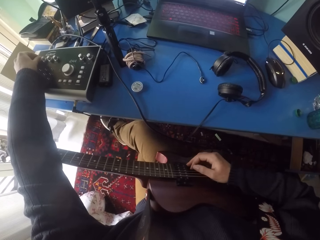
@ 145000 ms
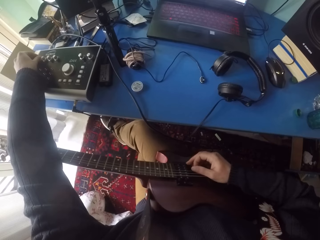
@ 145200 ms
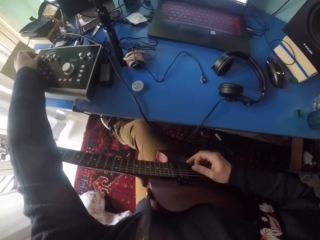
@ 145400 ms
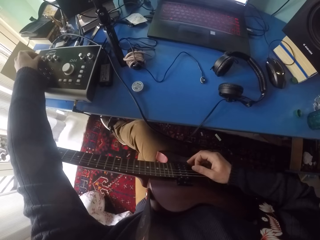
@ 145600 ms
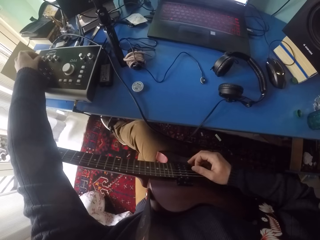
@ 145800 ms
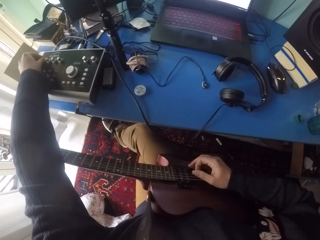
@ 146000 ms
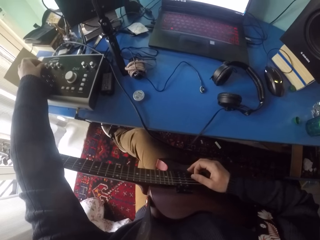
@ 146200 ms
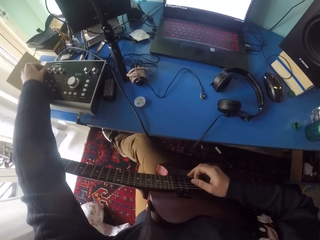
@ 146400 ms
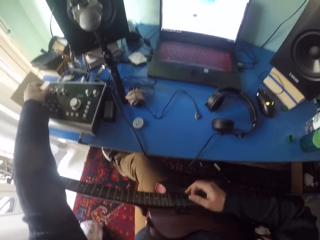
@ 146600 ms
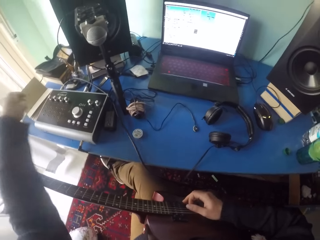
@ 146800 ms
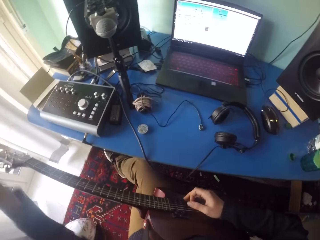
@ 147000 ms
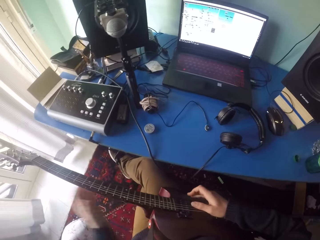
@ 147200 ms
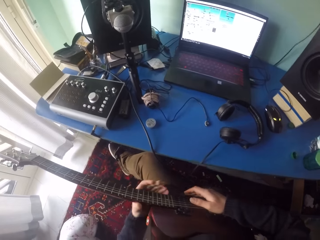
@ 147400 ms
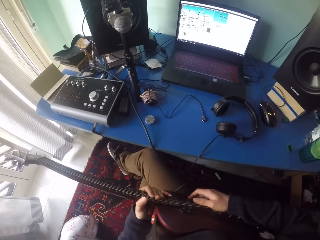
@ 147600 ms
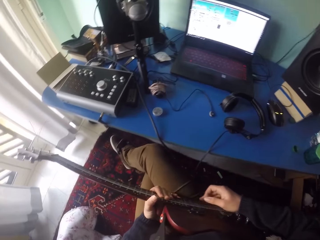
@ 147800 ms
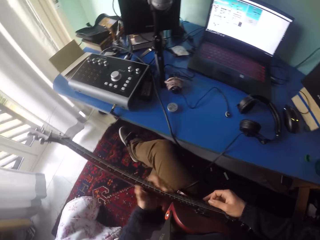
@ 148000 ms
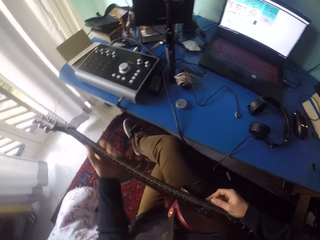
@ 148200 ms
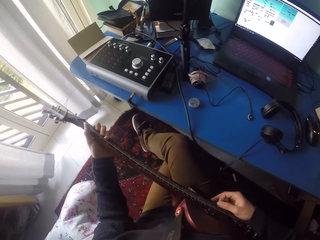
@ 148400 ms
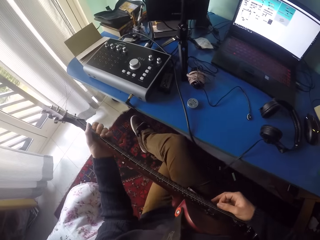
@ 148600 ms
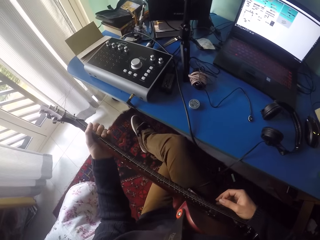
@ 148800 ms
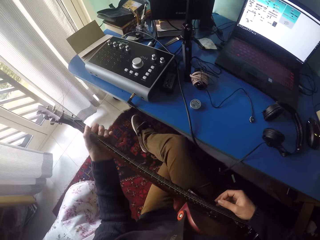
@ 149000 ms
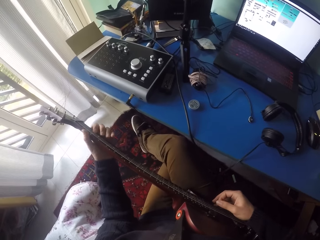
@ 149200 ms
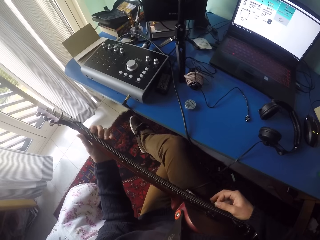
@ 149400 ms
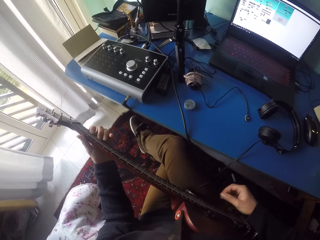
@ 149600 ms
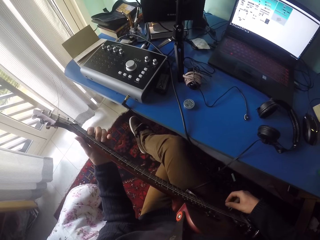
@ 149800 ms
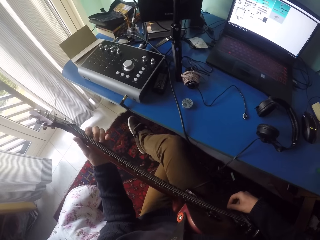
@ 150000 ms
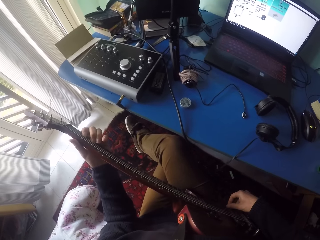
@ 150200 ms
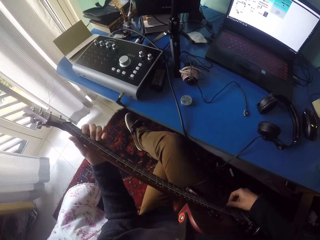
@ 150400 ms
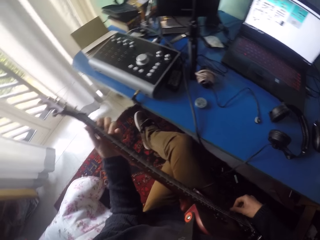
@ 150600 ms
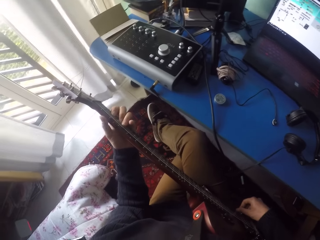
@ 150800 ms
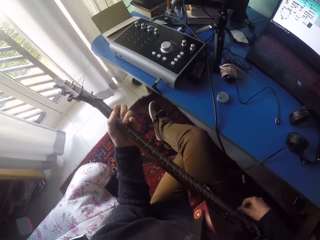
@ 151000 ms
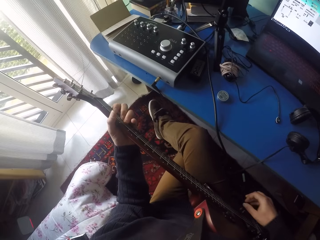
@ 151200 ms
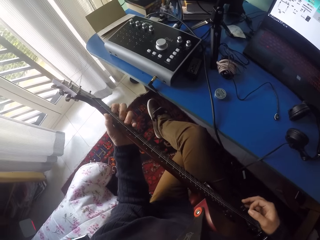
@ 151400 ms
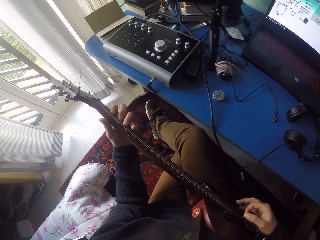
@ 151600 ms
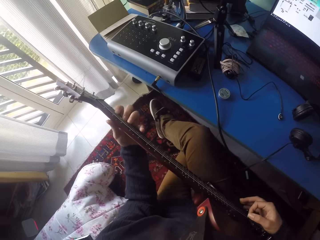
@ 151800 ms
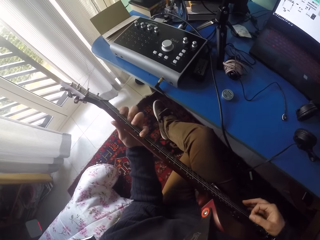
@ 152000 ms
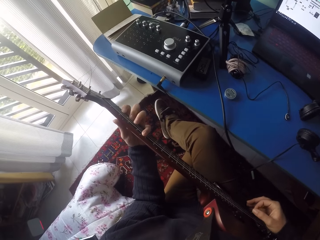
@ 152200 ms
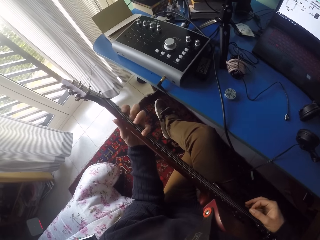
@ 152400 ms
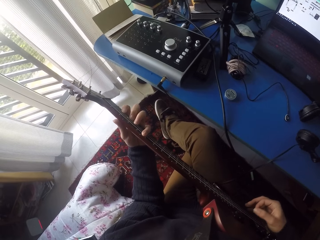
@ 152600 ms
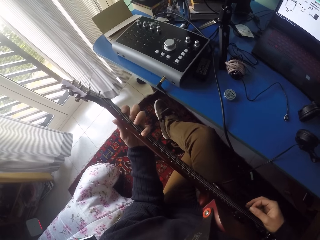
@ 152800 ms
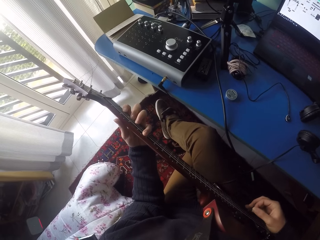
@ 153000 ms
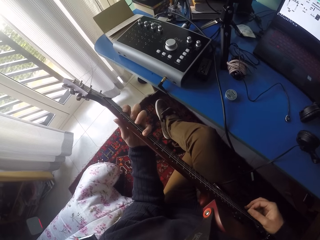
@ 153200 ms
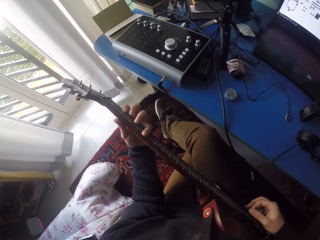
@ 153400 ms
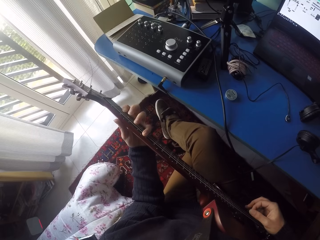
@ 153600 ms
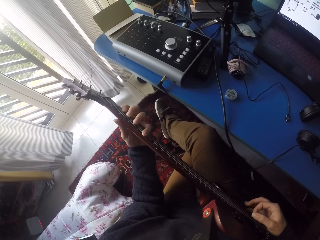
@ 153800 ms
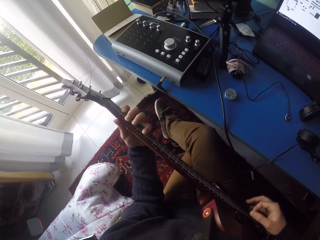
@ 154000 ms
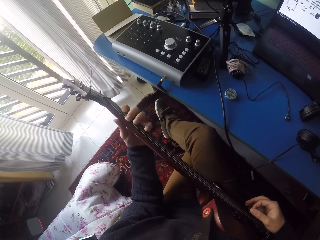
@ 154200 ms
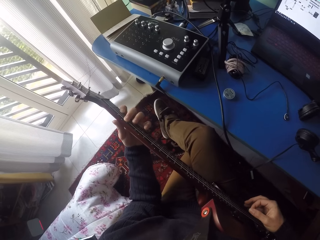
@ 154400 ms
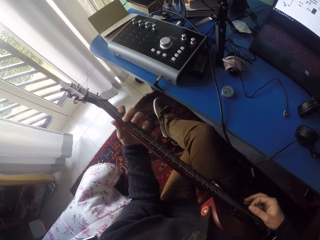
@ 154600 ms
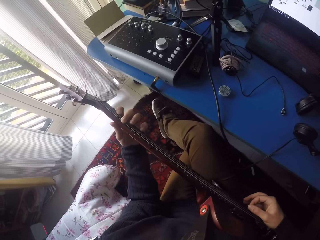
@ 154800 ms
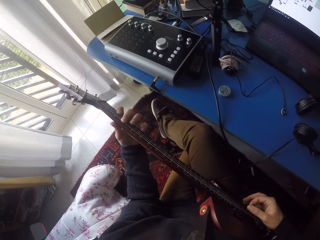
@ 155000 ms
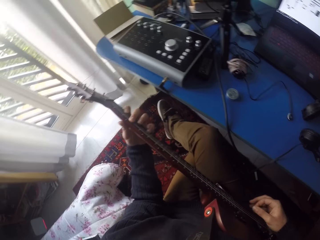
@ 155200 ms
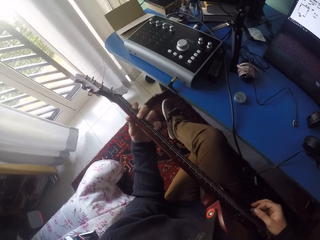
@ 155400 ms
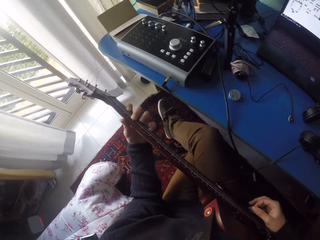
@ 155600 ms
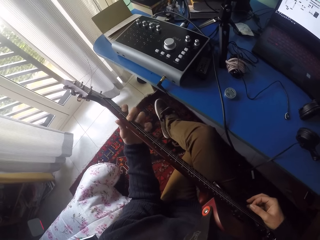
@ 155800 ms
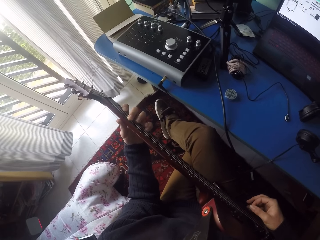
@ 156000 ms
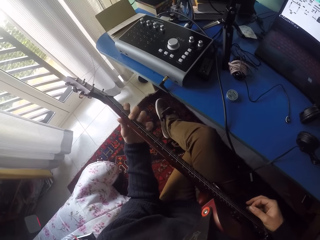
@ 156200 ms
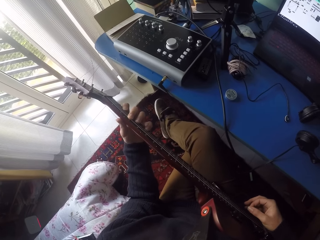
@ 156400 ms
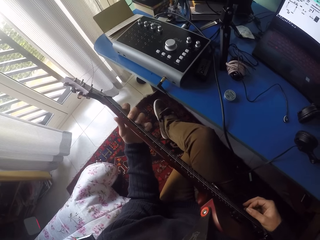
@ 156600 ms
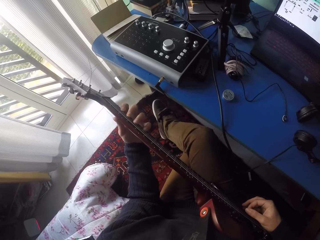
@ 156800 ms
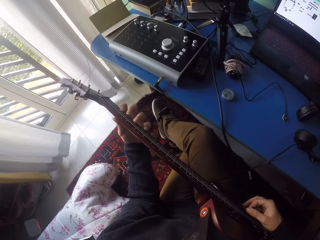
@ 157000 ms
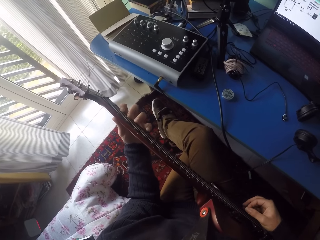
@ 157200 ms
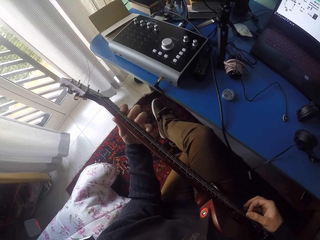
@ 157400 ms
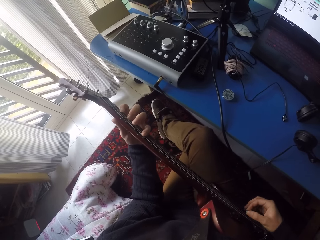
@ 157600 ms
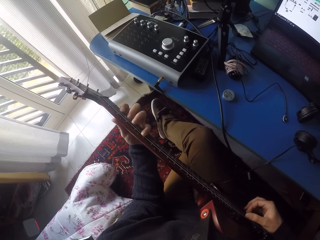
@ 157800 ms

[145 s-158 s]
The camera wearer plays the guitar. He removes his left hand from the amplifier knob and stops playing the guitar. He grabs the guitar with his left arm. He plays the guitar. He touches the volume control knob on the guitar with his right hand and stops playing the guitar. He plays the guitar.

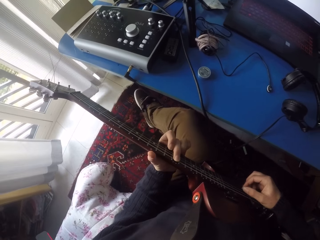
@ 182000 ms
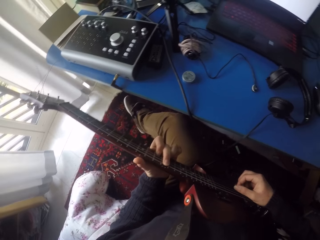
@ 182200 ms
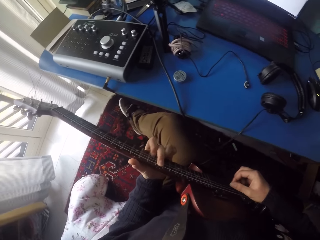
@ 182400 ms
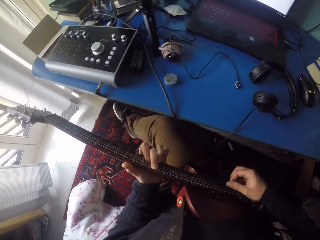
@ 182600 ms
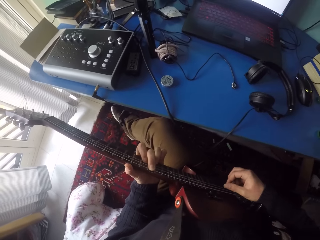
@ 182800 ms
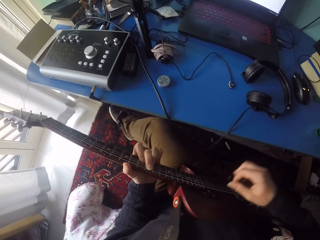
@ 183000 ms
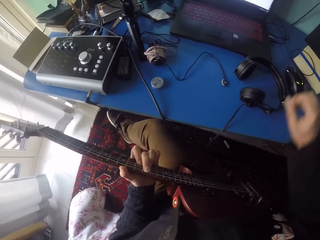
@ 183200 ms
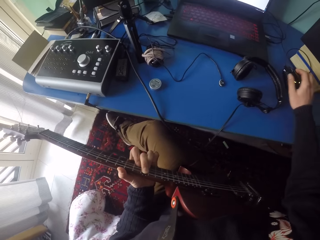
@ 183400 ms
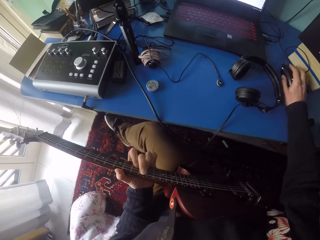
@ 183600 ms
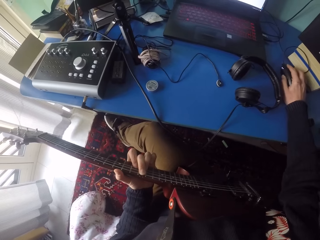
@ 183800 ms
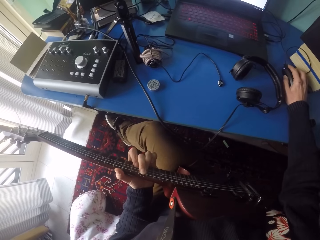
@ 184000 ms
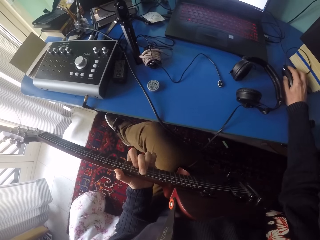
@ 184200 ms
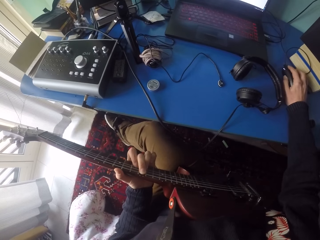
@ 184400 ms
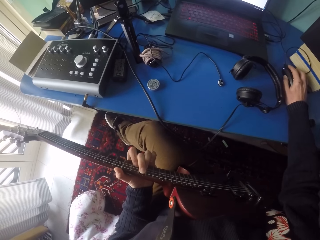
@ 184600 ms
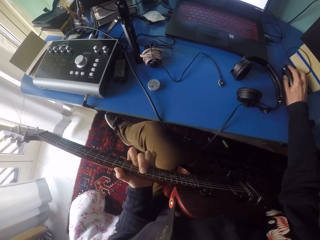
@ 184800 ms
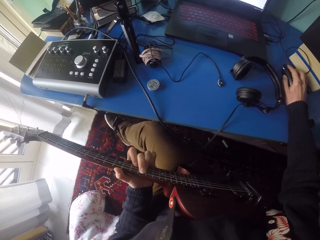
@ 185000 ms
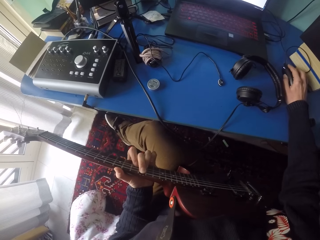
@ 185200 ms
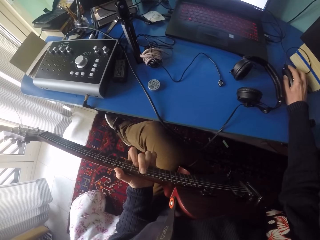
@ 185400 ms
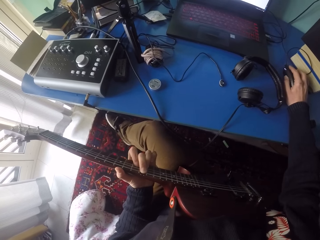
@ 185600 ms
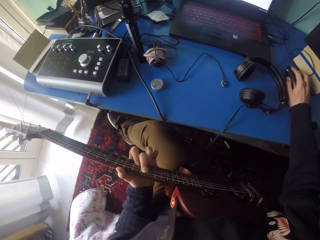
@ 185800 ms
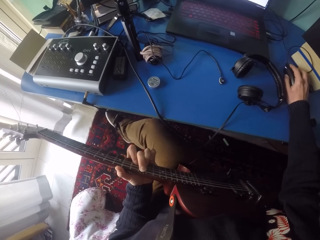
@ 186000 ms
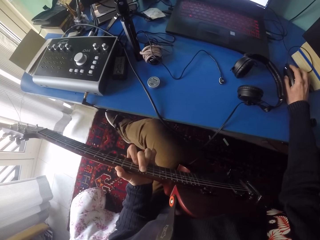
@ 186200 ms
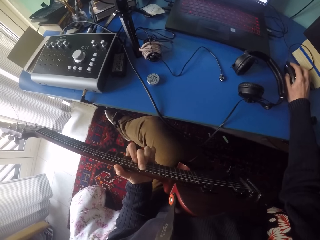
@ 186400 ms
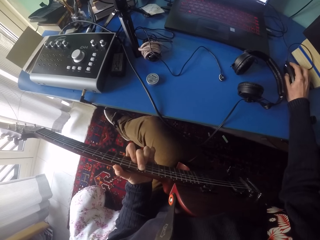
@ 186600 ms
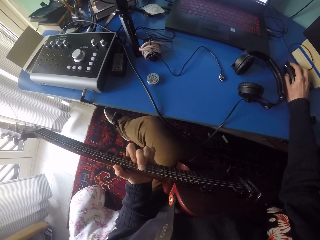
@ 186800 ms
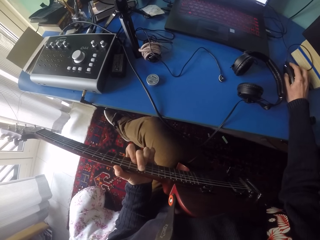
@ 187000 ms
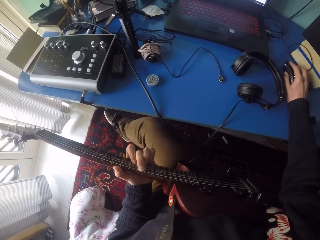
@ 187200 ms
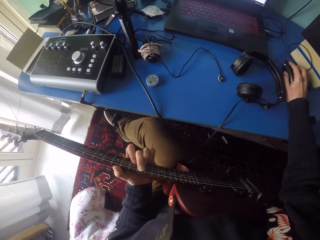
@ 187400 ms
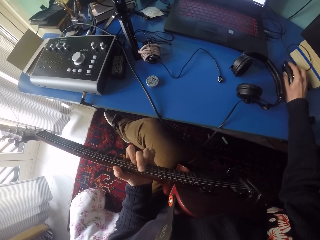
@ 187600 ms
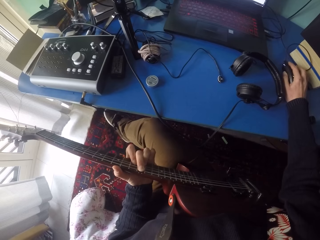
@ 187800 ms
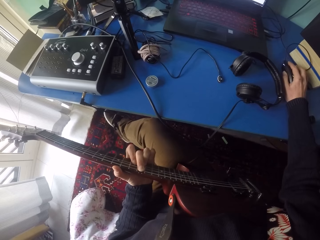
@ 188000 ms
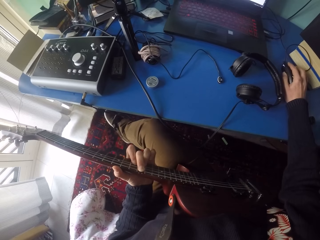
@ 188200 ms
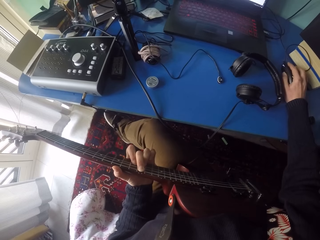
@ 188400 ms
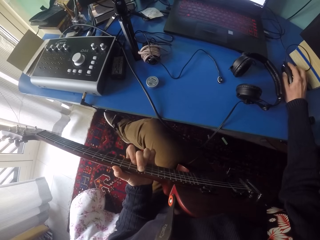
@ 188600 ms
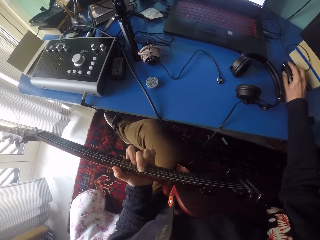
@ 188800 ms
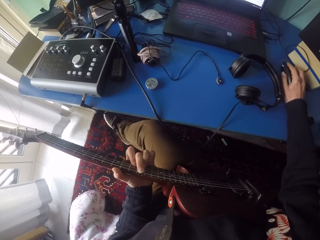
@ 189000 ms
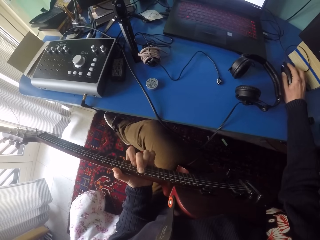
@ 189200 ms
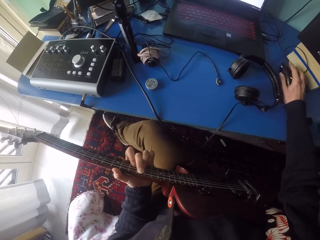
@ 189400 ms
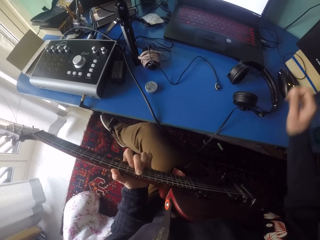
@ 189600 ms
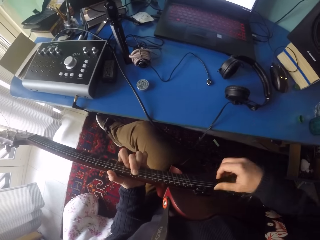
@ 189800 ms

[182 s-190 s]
The camera wearer uses a mouse. He touches the mouse with his right hand and stops playing the guitar.
